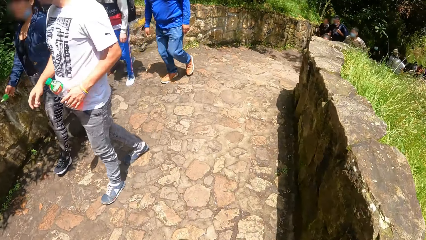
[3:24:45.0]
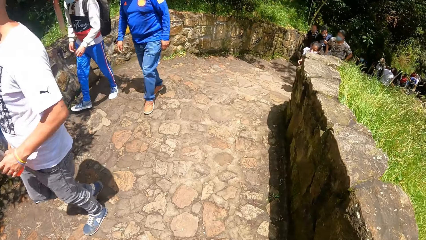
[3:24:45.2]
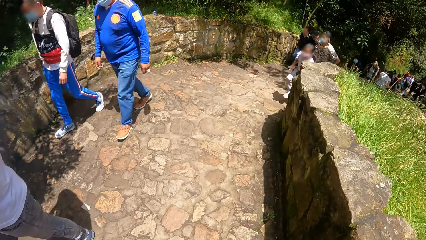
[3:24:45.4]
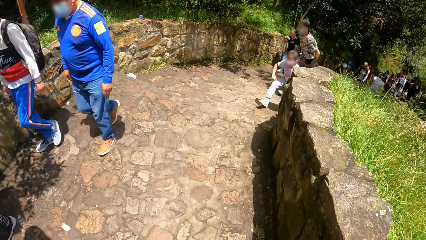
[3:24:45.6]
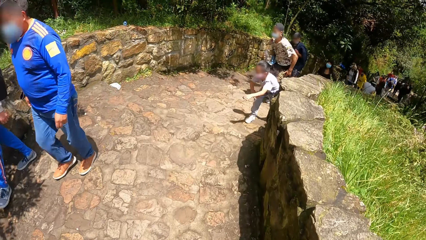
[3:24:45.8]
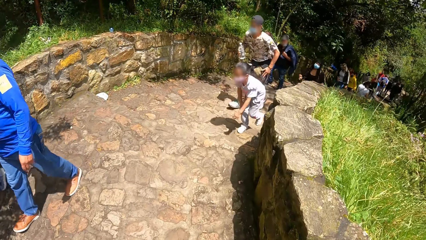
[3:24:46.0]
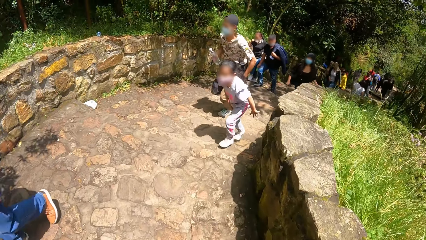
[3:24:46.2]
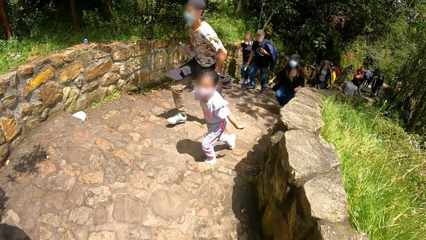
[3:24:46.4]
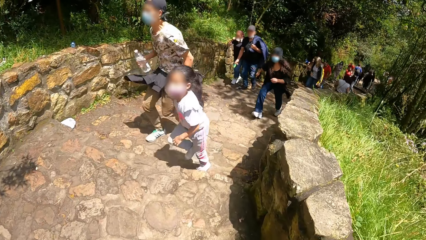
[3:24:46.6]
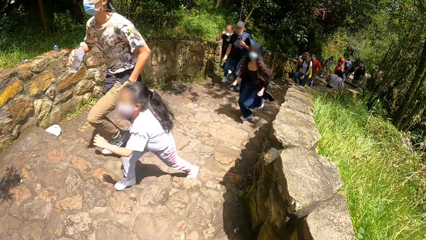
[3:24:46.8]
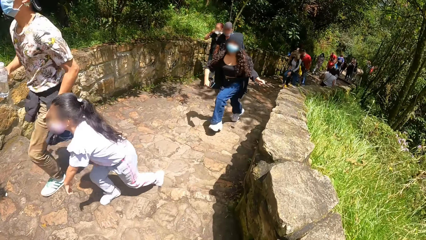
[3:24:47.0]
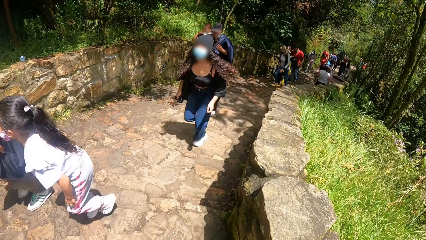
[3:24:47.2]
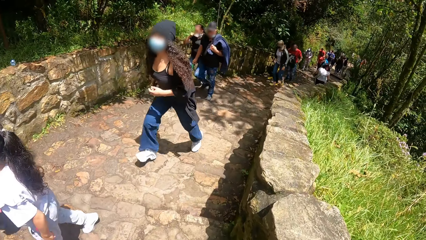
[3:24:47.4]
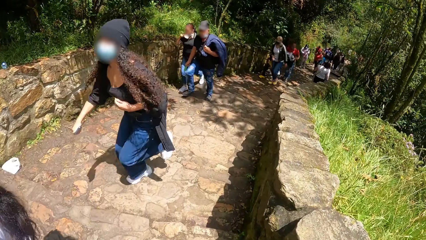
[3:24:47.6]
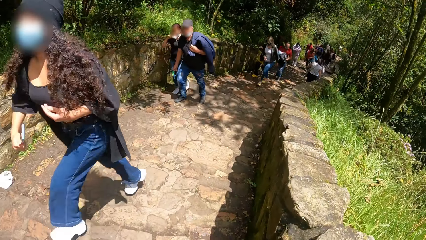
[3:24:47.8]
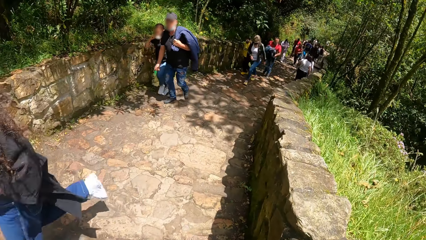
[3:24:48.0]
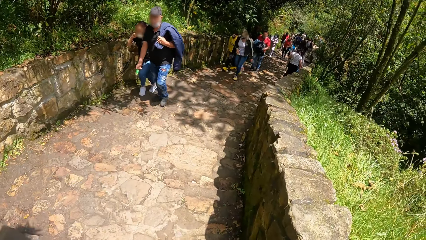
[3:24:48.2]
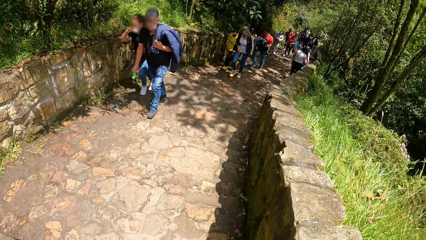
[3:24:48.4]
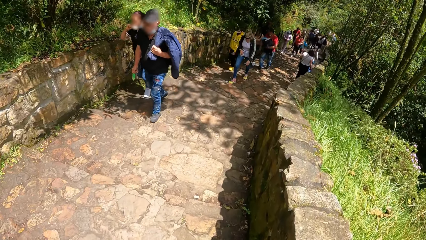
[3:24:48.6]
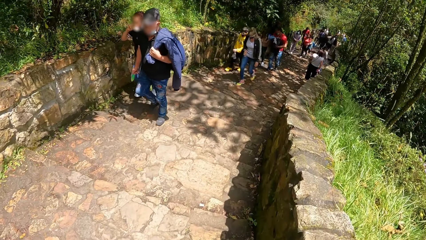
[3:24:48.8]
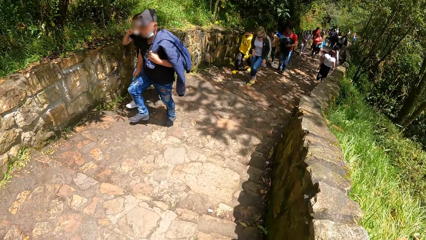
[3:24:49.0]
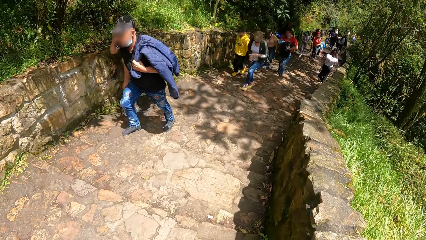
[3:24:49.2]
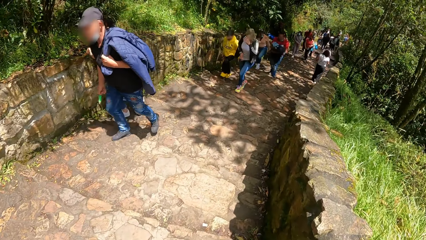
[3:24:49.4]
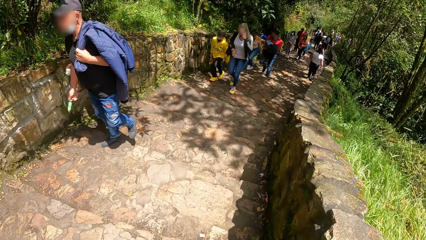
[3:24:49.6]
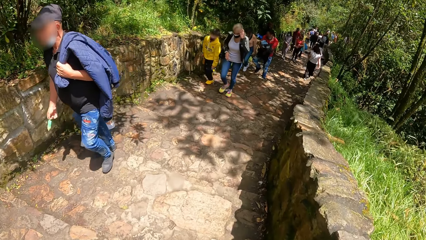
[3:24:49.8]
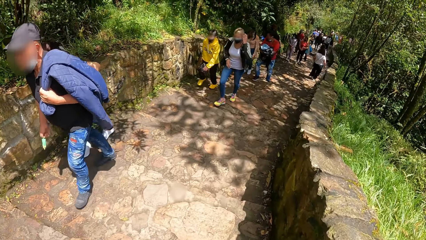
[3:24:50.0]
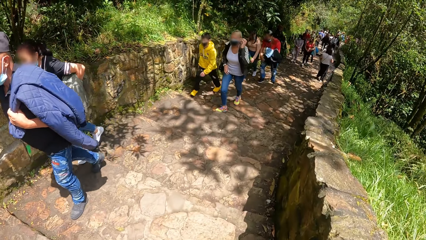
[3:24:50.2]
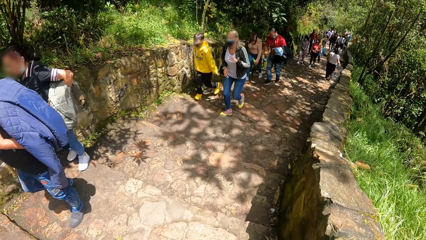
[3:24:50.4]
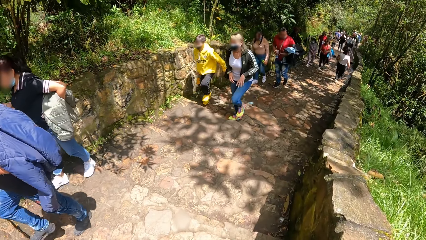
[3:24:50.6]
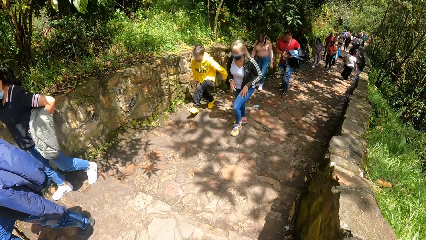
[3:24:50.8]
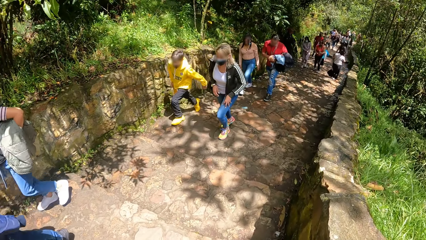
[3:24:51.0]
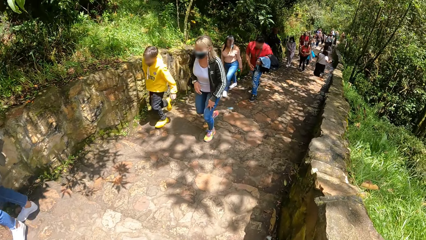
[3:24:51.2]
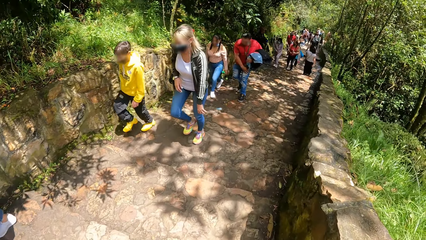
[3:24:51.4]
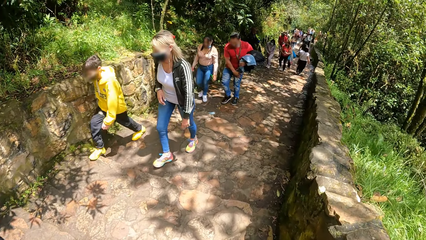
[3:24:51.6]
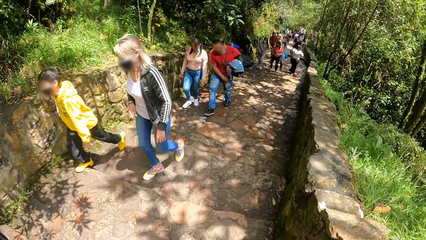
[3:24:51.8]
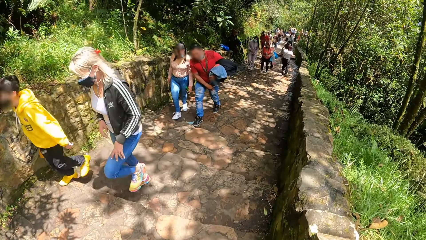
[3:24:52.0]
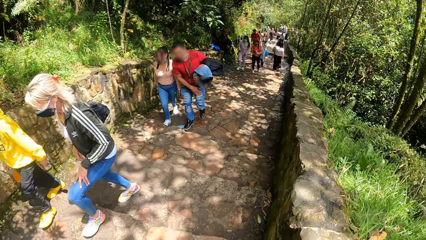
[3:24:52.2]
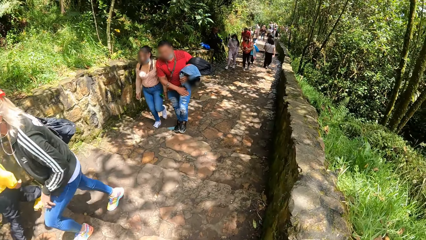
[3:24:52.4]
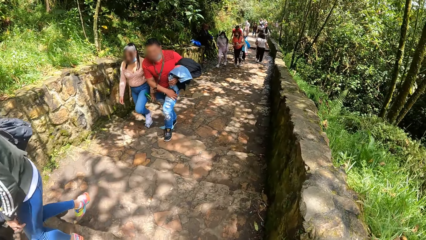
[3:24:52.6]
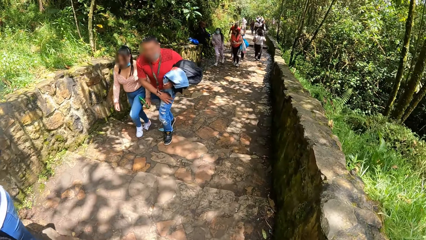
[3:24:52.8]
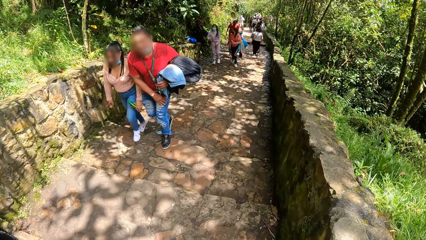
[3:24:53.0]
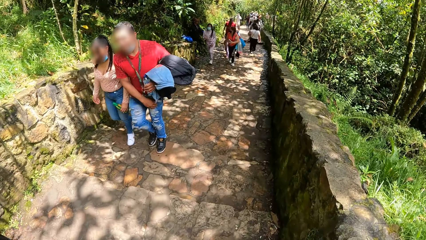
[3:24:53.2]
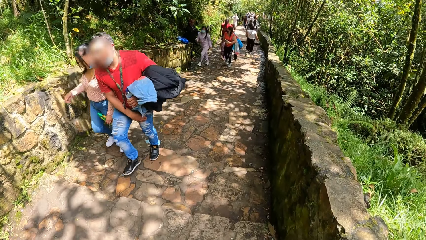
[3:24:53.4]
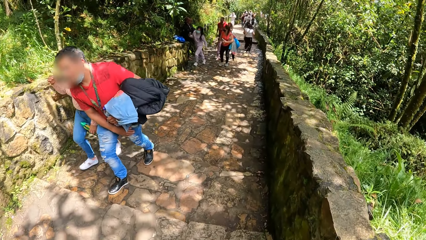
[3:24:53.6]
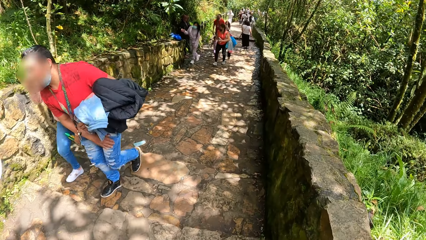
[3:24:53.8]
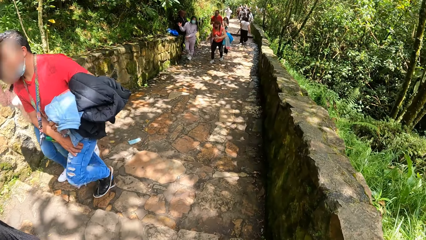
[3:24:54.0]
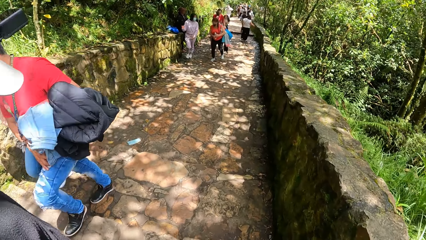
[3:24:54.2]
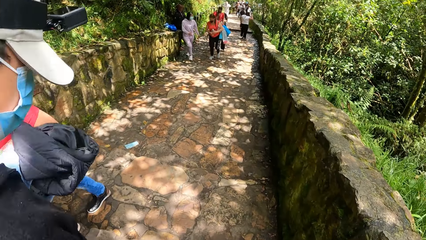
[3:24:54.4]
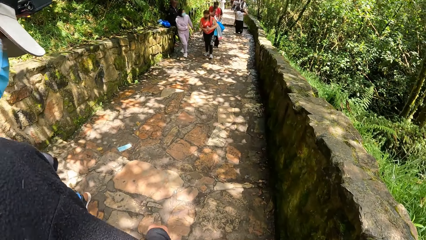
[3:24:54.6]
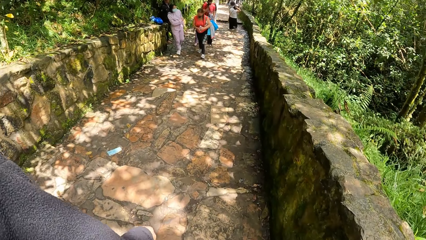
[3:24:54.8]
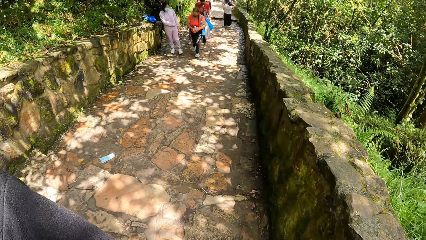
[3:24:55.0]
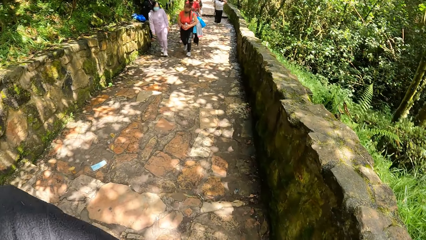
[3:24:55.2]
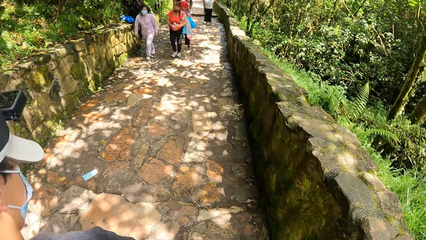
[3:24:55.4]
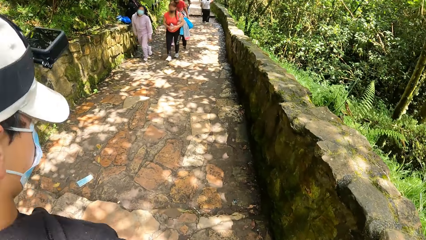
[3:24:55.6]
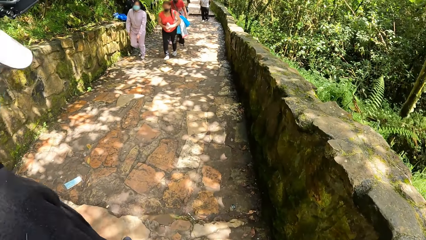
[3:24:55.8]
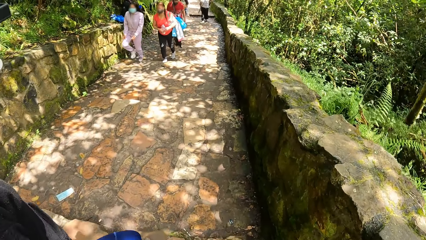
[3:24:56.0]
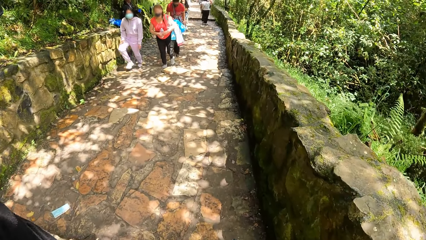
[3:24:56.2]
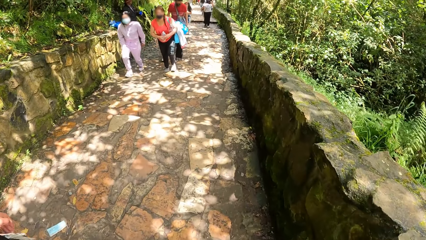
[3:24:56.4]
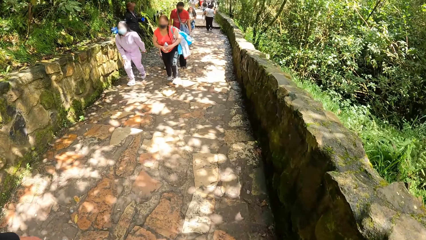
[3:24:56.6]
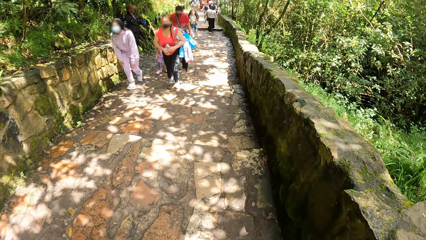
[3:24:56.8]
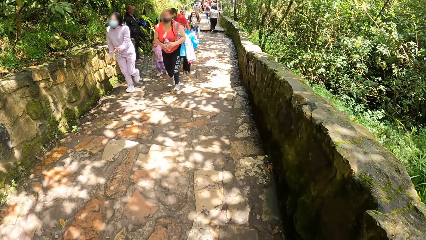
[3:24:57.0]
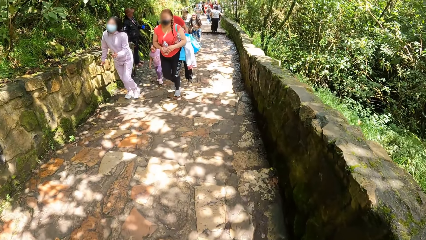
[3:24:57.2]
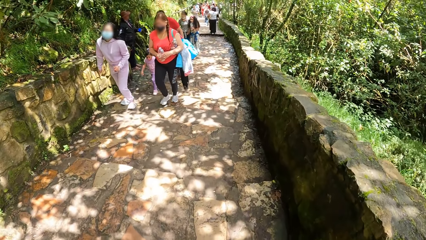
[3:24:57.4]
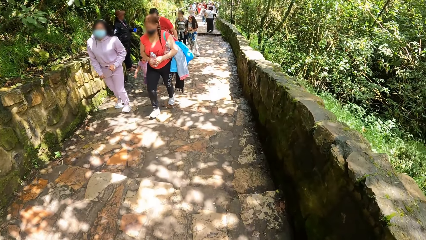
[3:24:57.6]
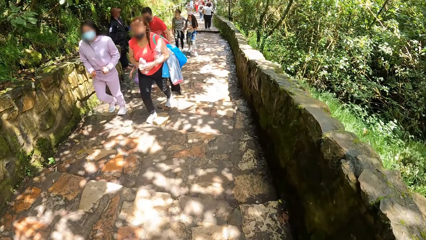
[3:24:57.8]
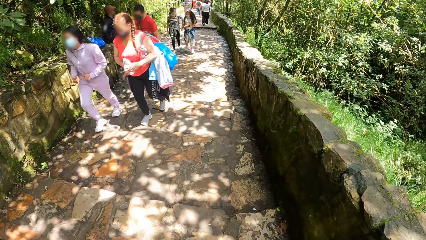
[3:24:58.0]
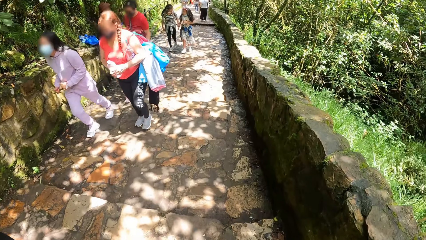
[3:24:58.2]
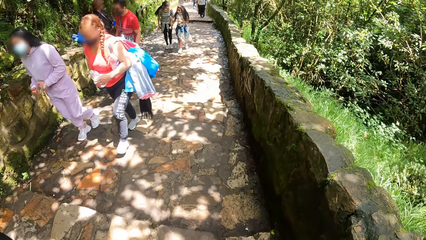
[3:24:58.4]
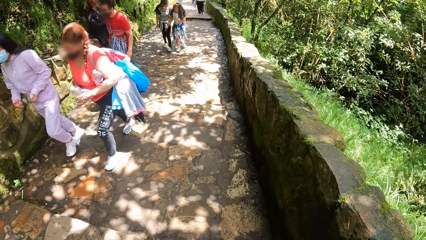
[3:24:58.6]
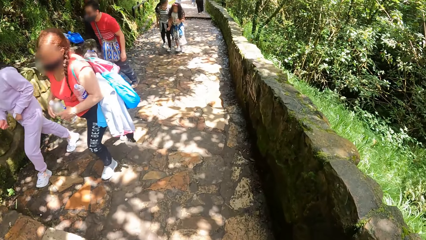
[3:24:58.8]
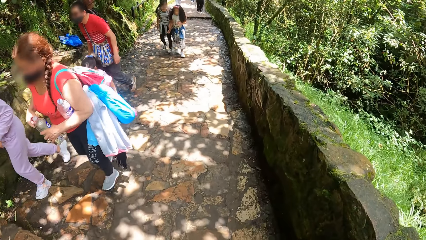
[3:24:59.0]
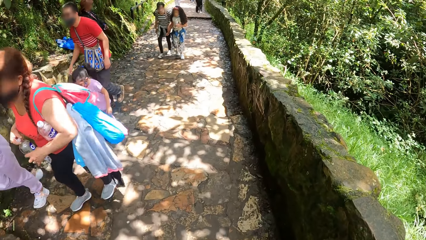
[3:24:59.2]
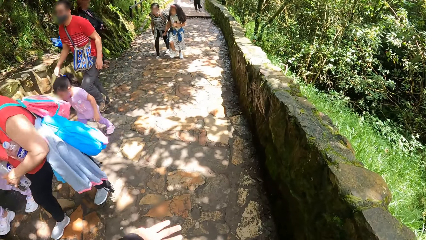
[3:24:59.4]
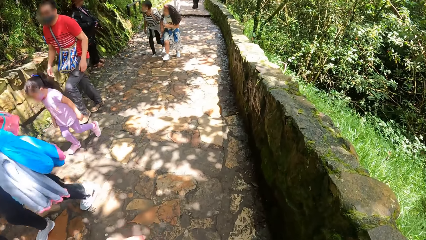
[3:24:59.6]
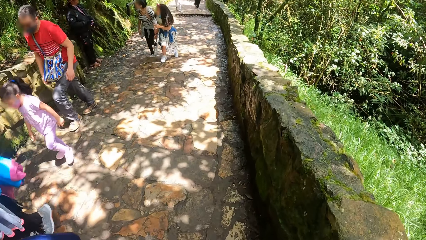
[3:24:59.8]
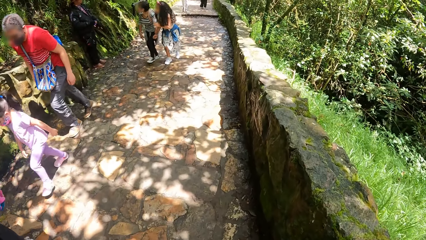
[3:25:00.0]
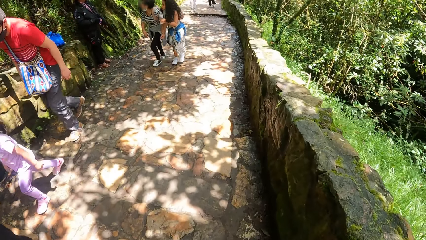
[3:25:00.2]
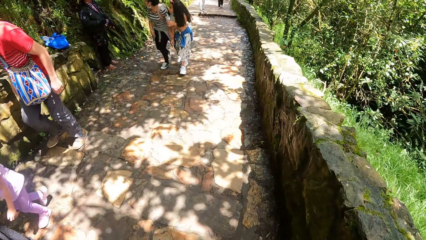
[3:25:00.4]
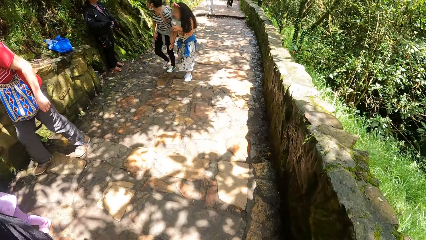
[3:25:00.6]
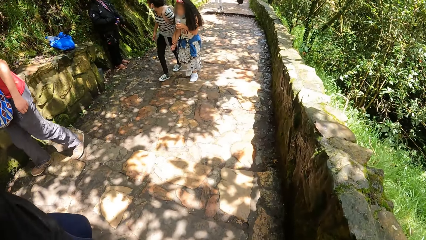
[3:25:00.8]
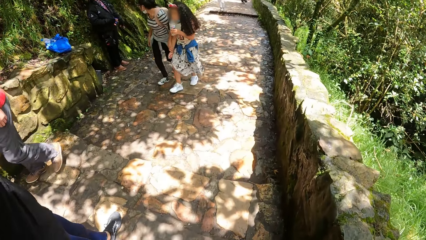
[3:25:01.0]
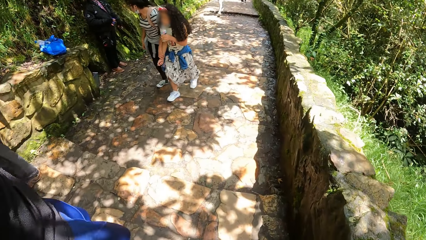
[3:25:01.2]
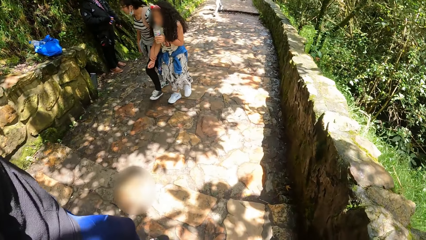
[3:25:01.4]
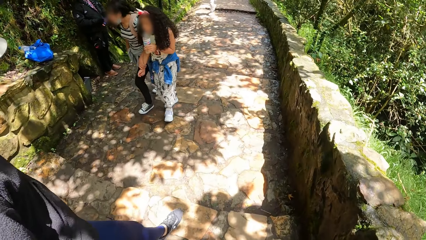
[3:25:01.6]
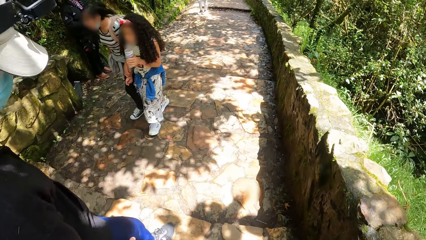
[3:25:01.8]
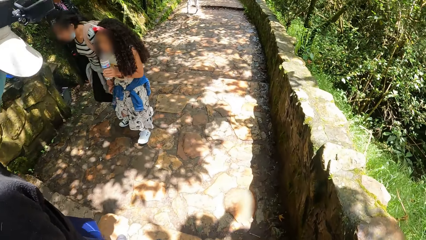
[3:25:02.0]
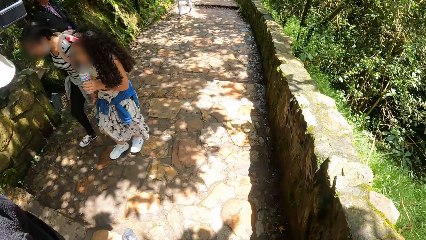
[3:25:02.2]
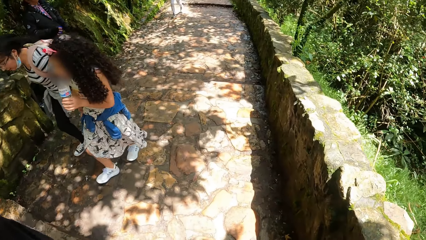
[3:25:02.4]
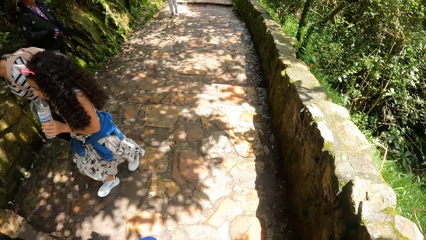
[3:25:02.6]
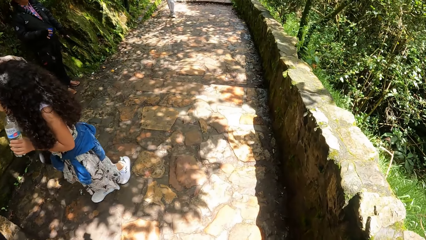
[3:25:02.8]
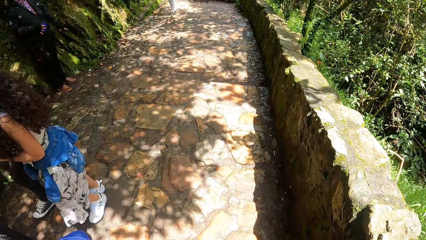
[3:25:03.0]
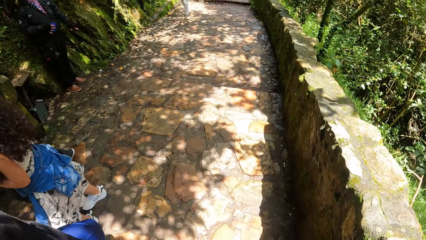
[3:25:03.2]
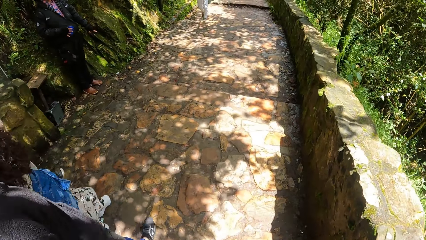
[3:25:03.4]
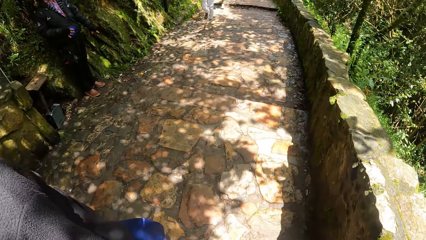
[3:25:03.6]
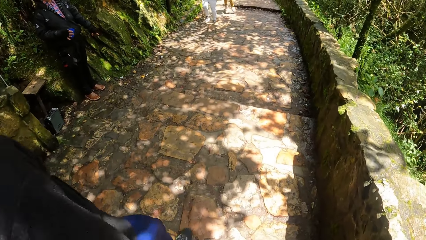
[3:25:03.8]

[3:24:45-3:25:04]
The camera wearer walks around. The man climbs down a stair. The camera wearer walks around again. The man climbs down the stair again.
